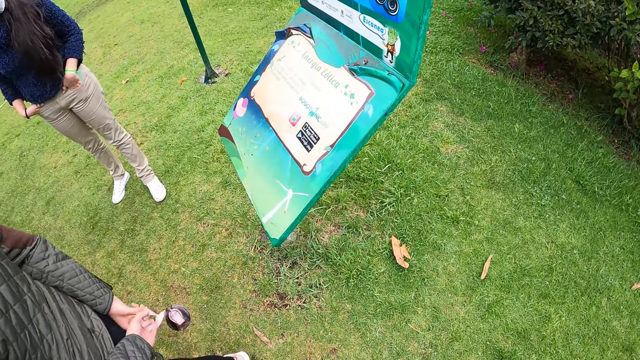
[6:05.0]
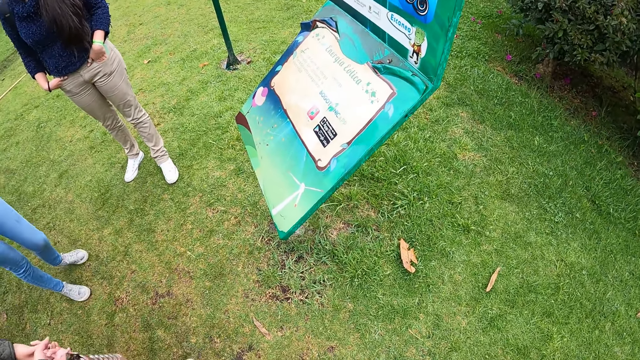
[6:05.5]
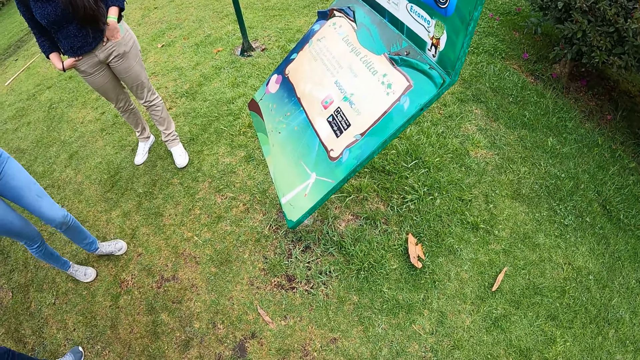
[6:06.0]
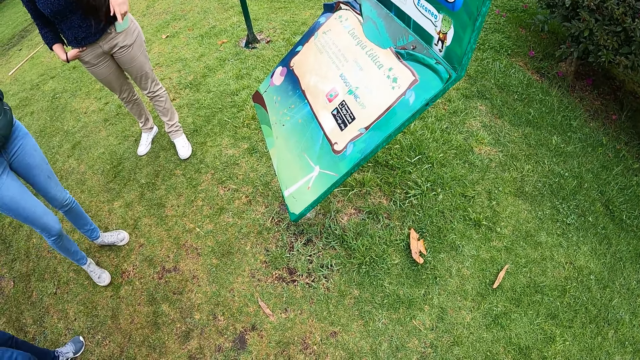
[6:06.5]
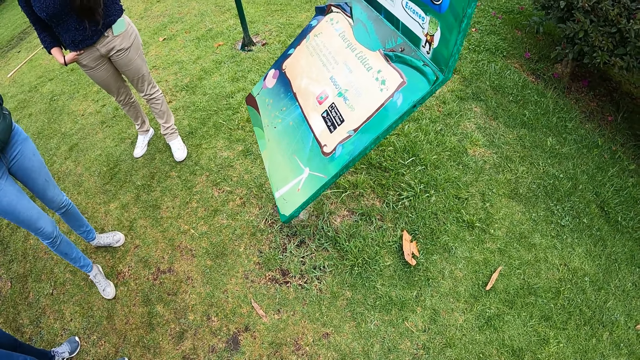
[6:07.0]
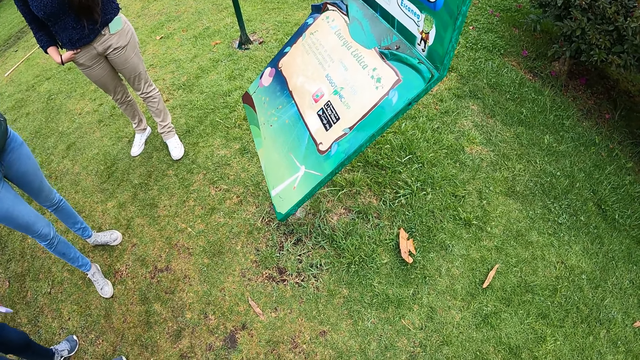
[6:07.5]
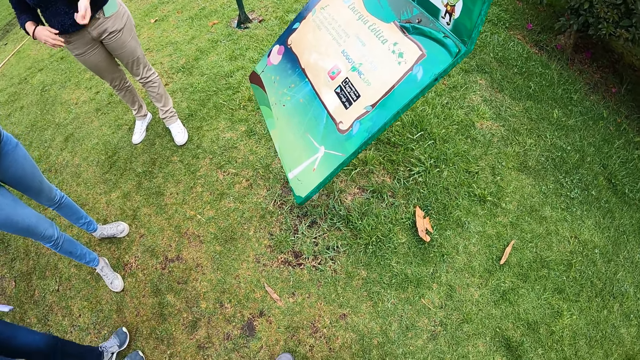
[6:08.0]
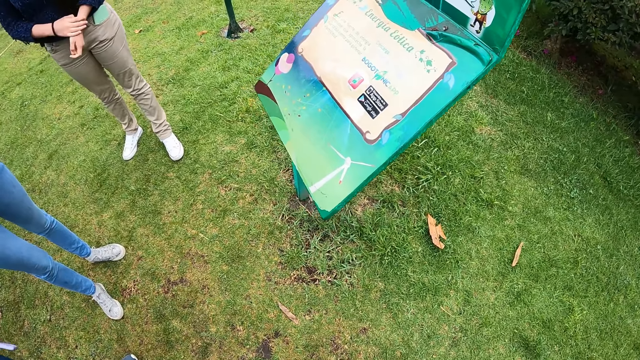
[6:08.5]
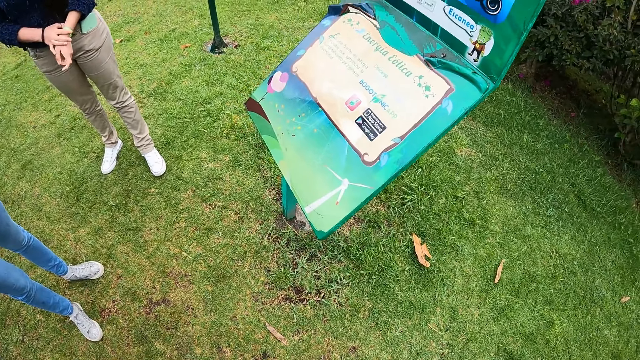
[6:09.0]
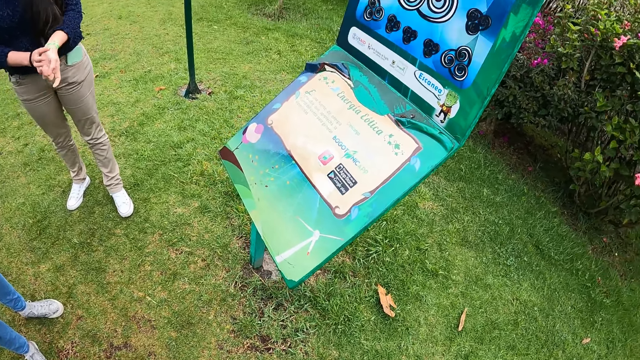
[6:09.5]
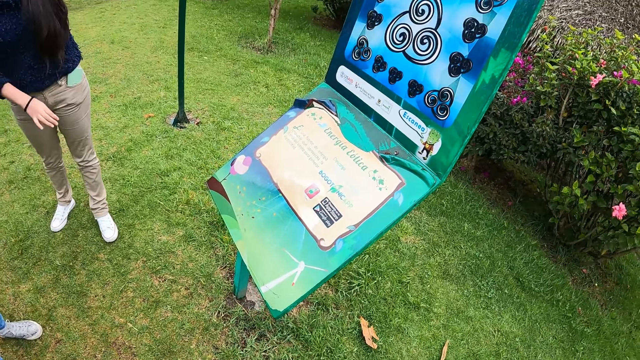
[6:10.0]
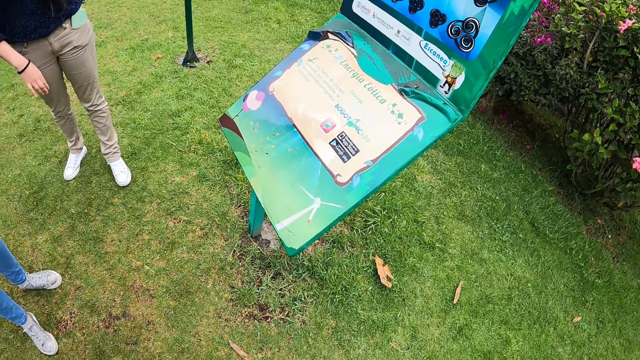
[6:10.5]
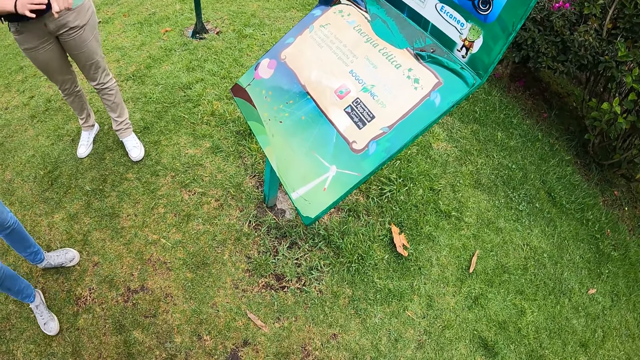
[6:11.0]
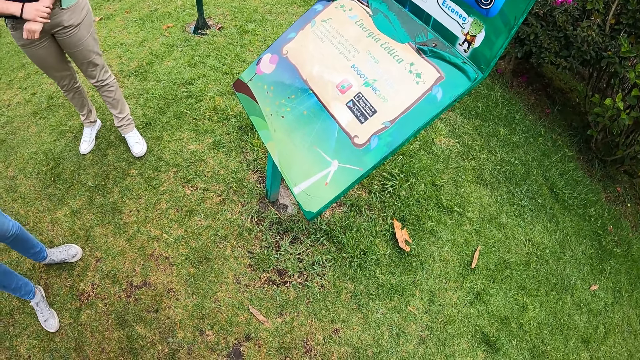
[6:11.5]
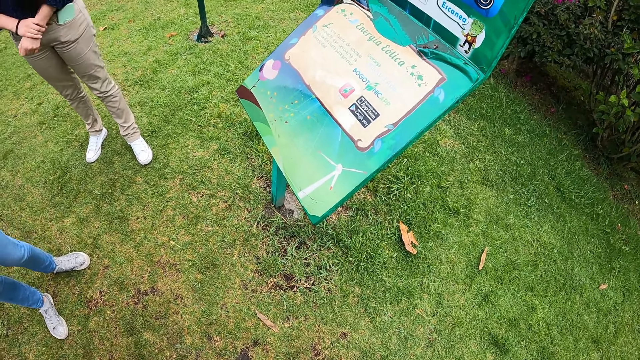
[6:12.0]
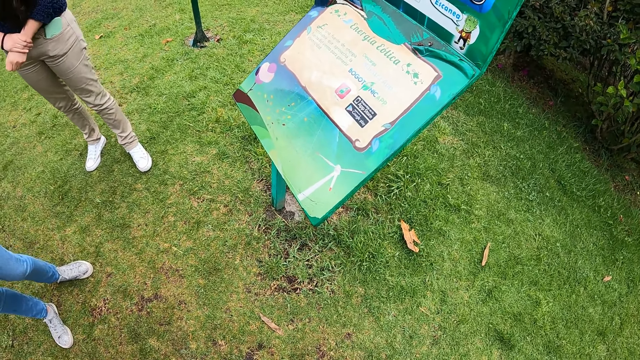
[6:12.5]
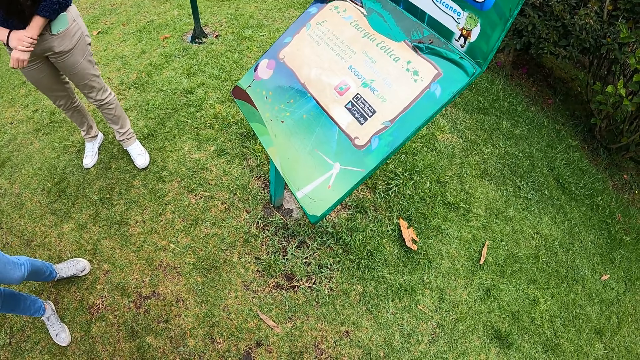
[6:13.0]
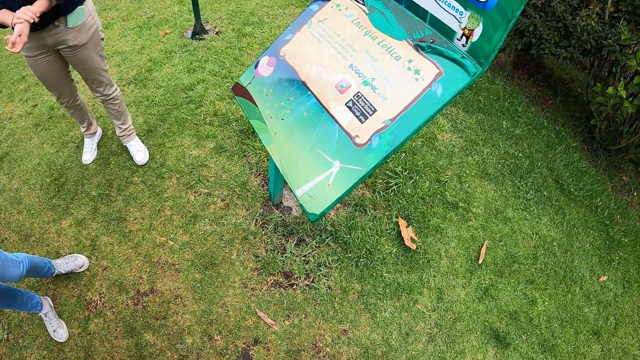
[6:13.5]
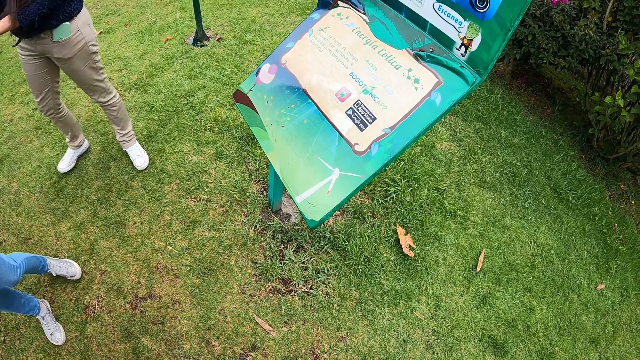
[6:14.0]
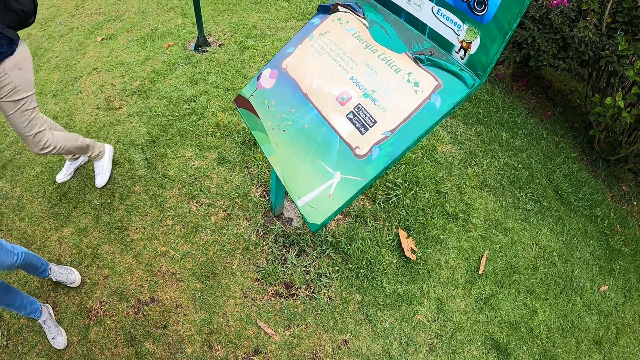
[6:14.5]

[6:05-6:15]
The camera wearer looks around.

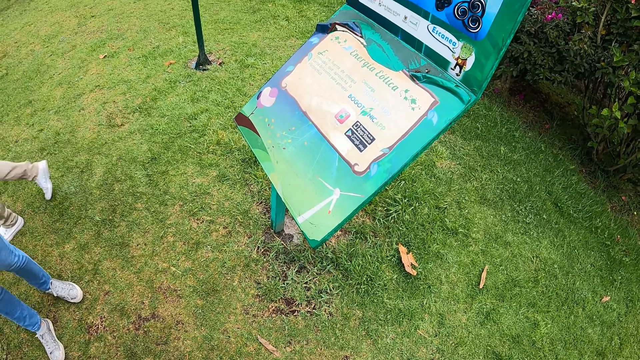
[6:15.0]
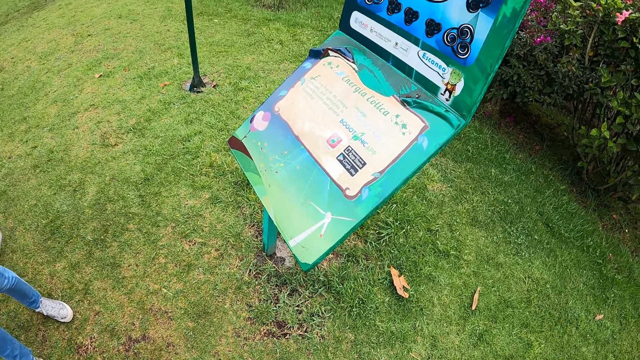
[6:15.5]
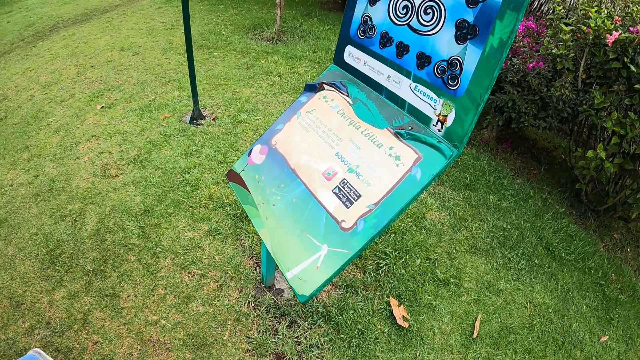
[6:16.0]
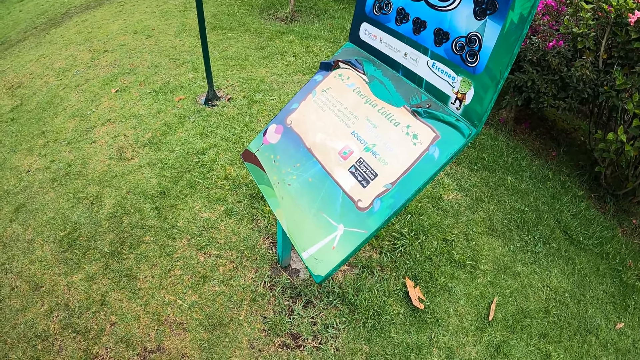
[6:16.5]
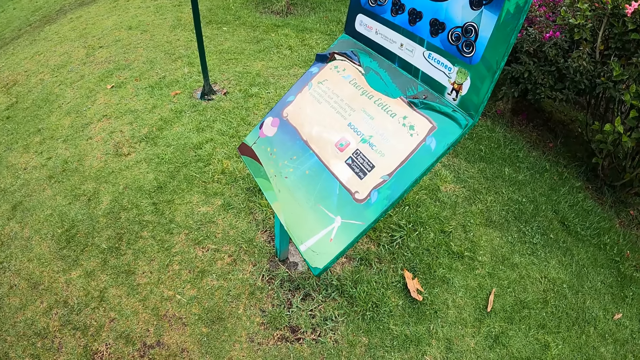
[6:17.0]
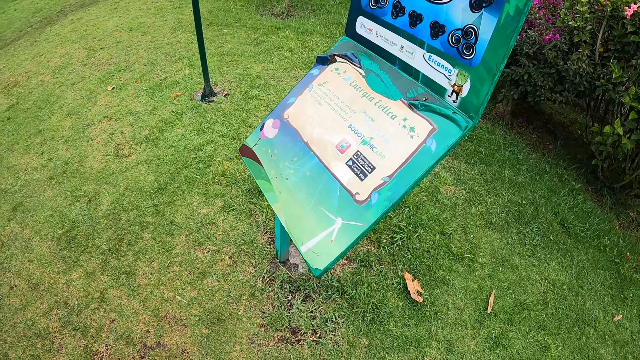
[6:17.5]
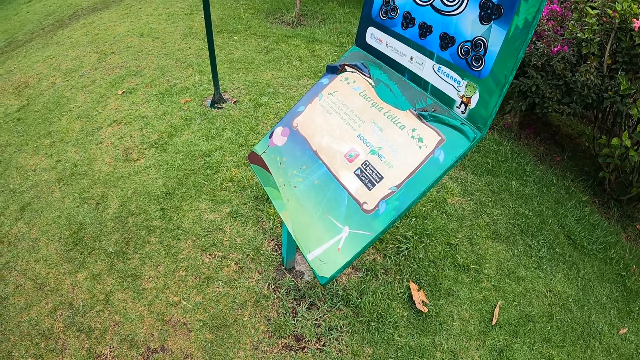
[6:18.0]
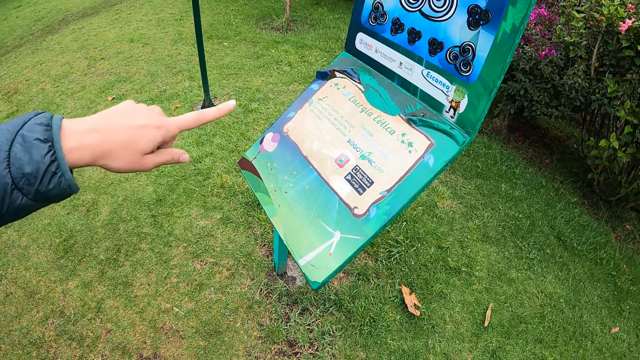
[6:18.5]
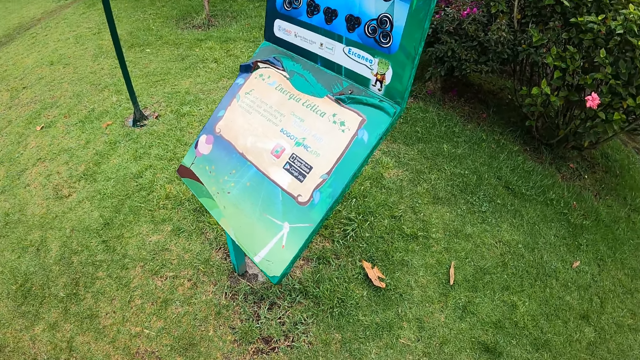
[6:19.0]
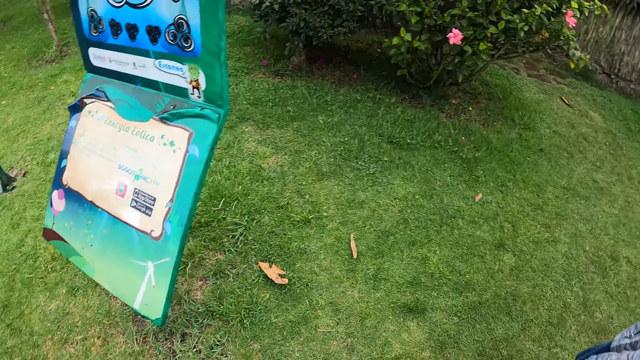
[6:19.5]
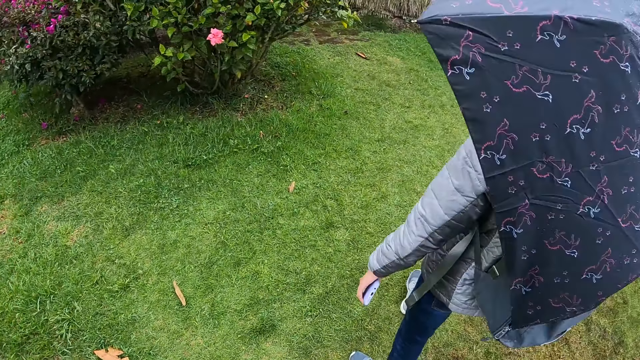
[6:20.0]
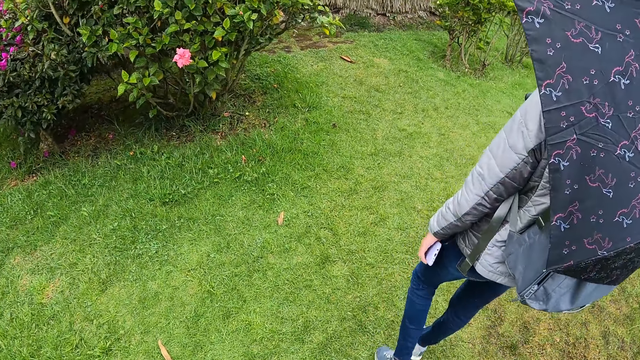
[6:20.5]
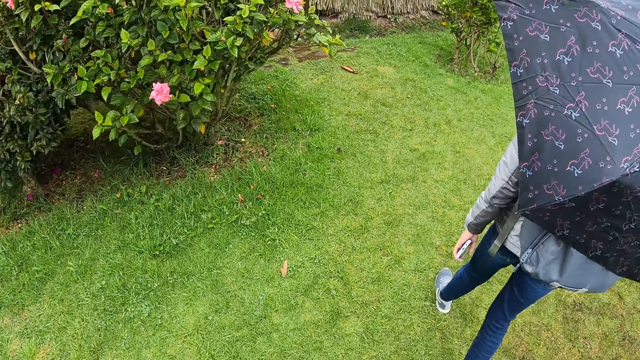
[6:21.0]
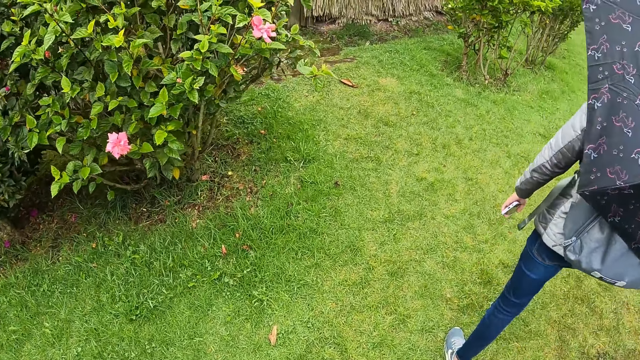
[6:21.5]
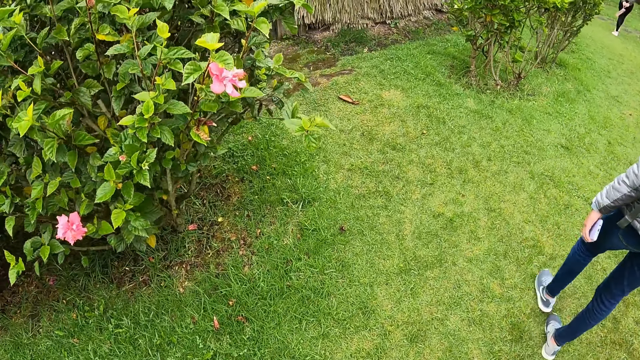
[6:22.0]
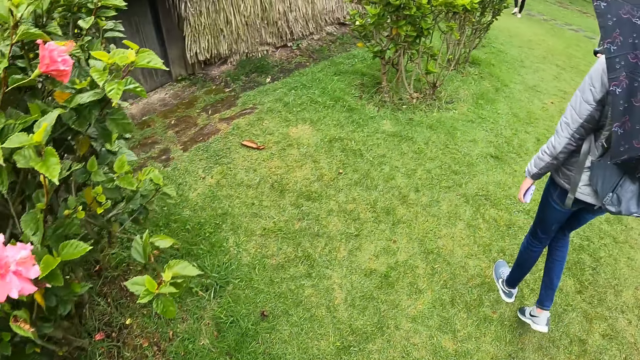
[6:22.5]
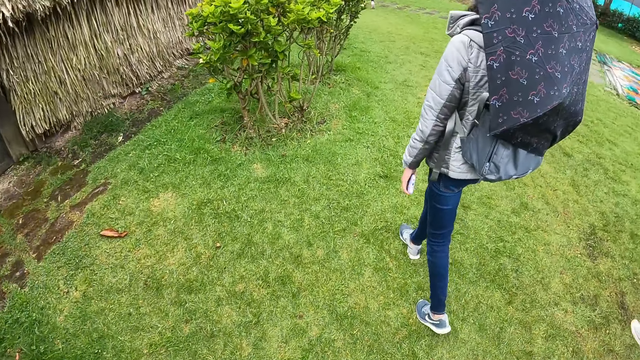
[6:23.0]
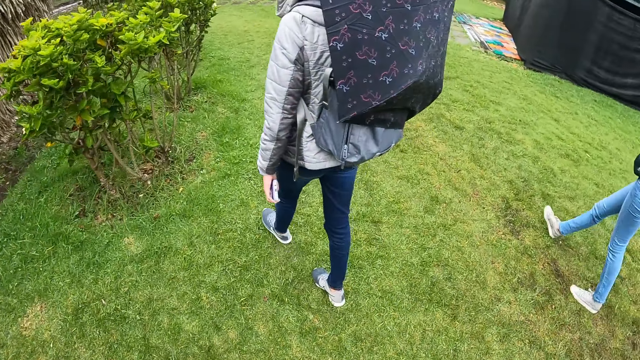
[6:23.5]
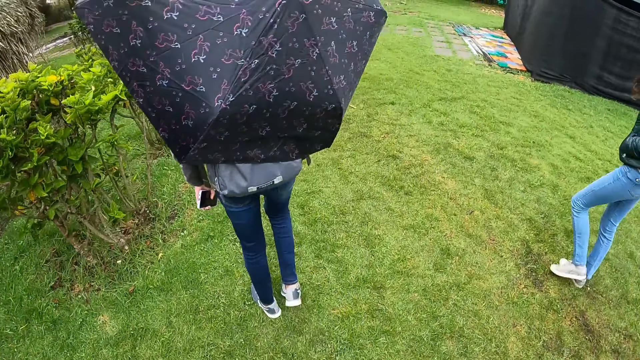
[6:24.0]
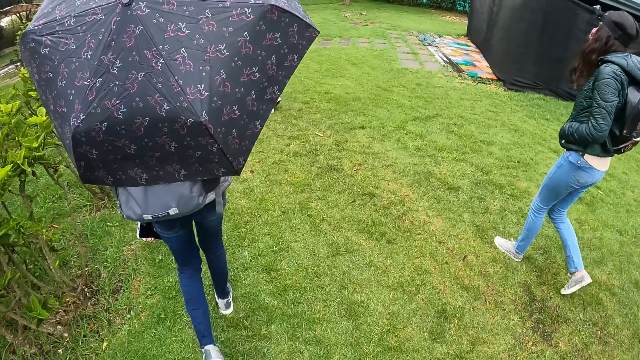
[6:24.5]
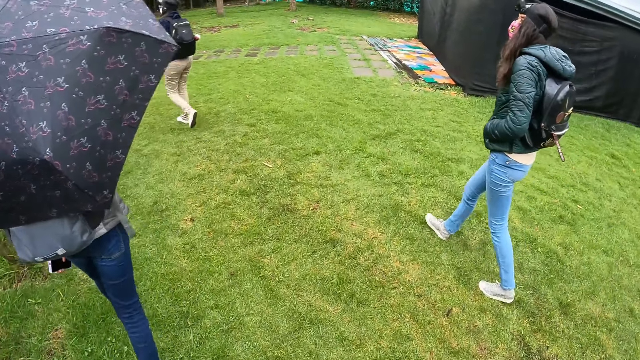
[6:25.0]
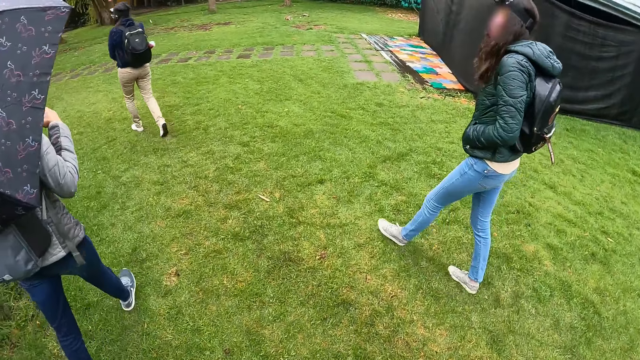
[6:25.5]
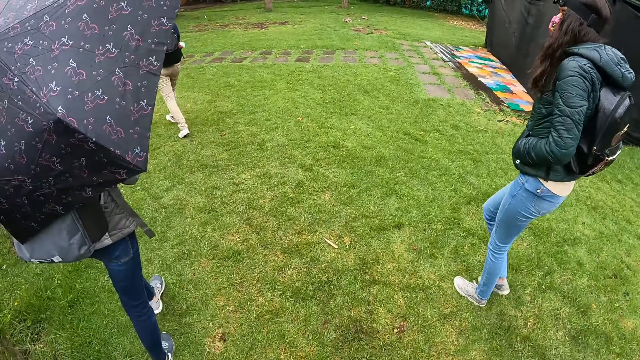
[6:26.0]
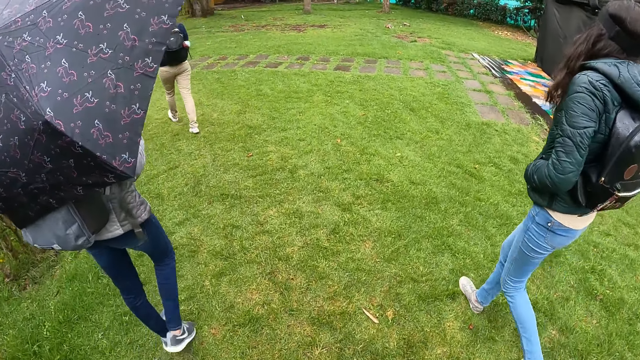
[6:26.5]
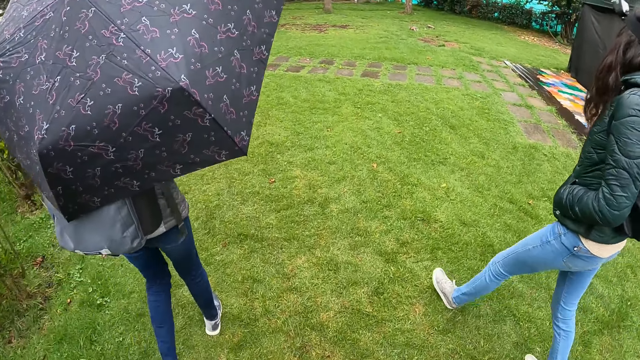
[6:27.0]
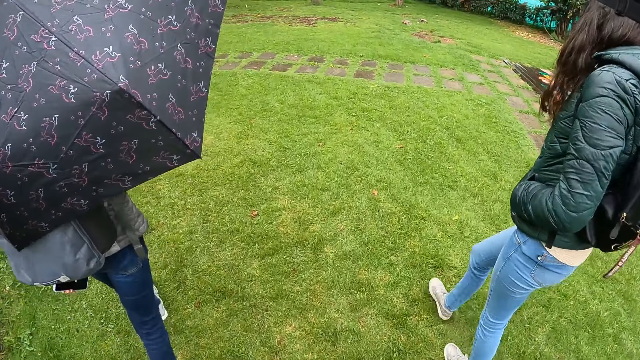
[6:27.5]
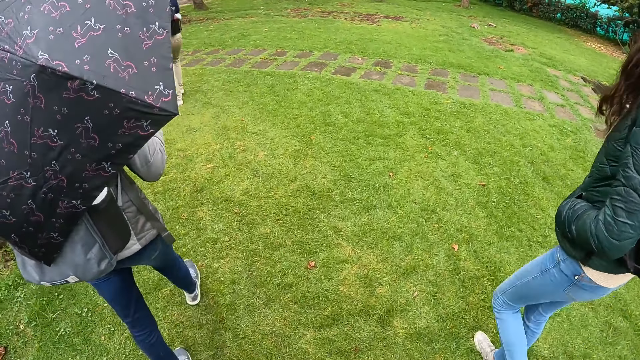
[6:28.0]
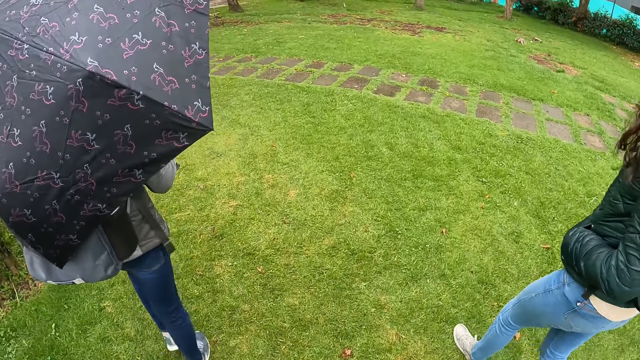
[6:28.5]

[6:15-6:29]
The camera wearer looks around. They turn around. They walk on the grass. They walk on the grass again.
